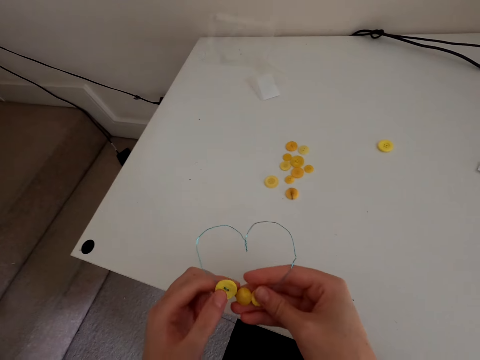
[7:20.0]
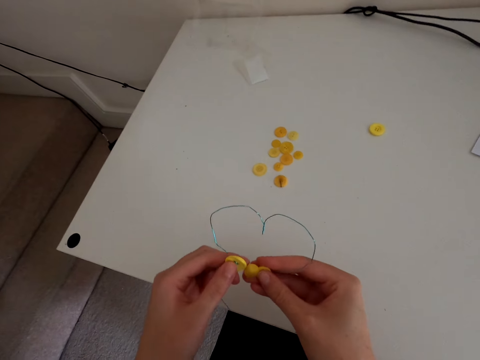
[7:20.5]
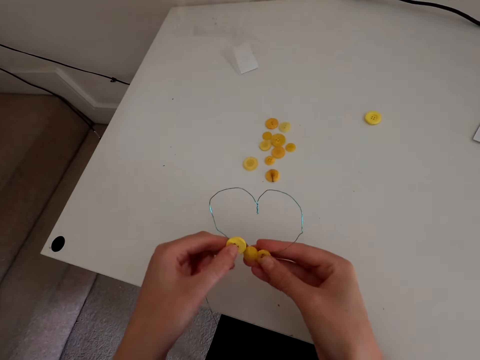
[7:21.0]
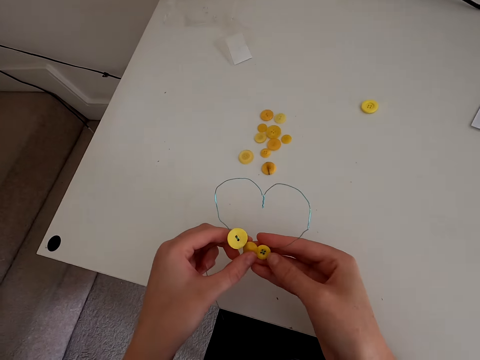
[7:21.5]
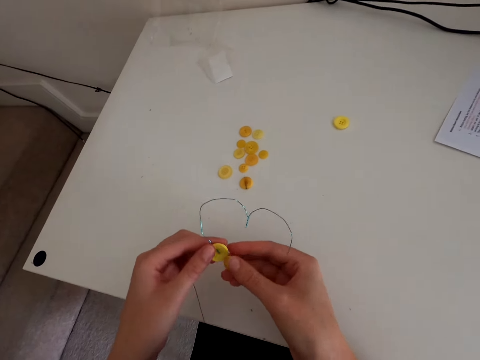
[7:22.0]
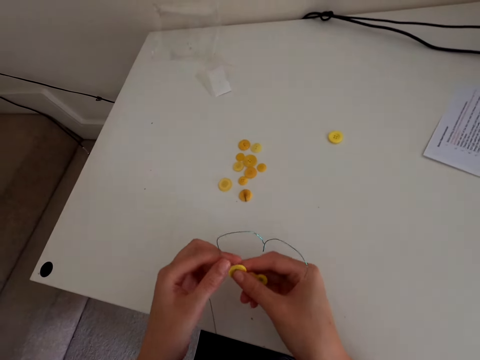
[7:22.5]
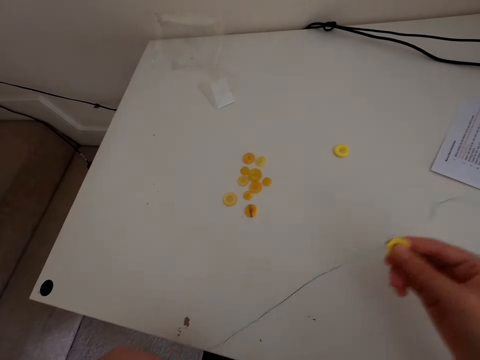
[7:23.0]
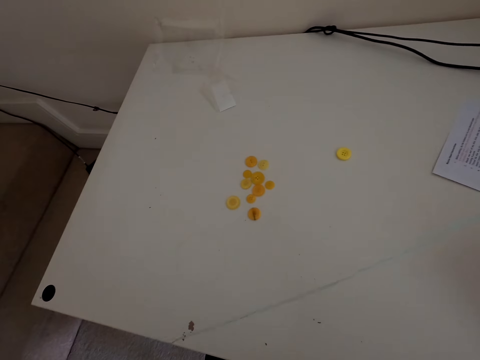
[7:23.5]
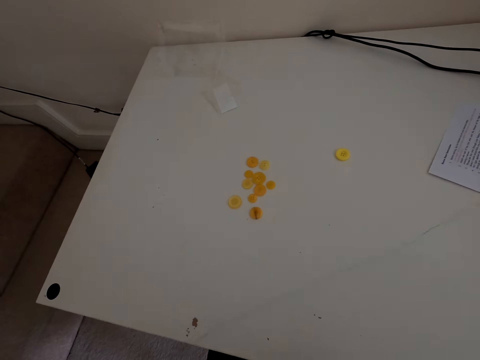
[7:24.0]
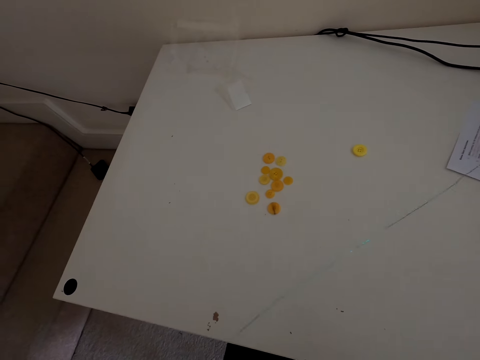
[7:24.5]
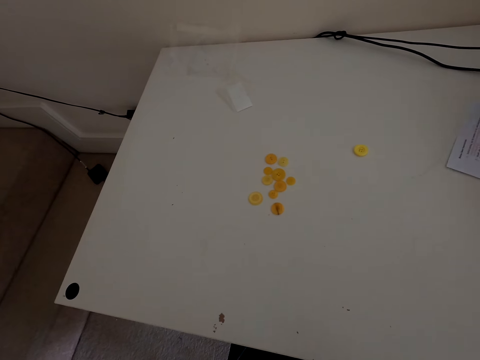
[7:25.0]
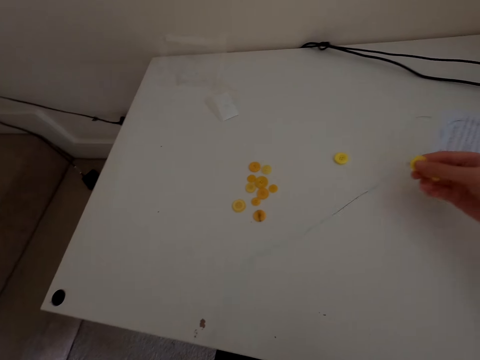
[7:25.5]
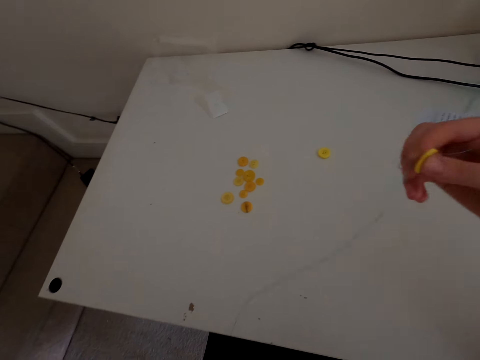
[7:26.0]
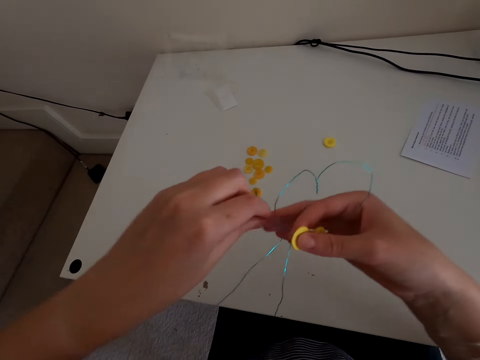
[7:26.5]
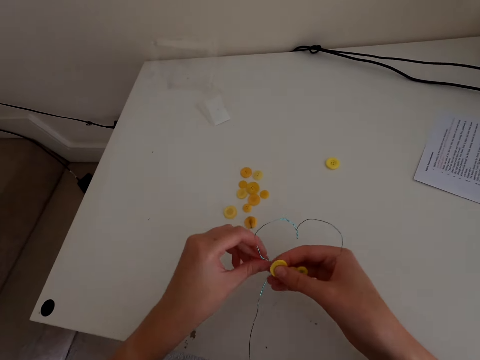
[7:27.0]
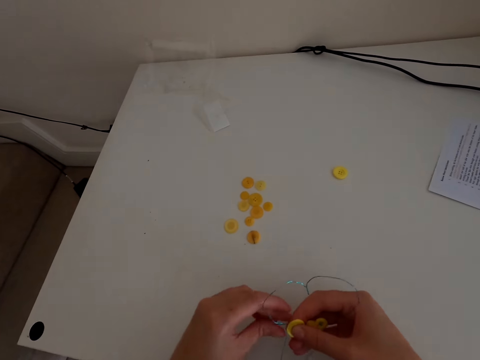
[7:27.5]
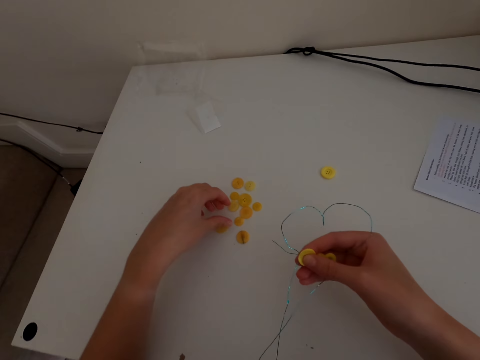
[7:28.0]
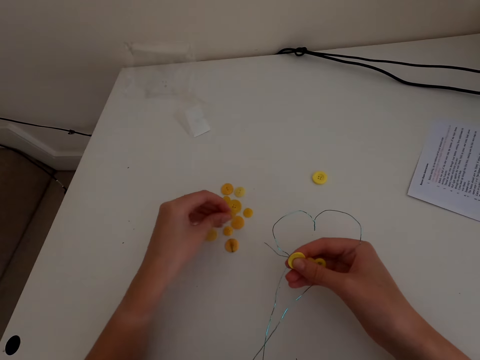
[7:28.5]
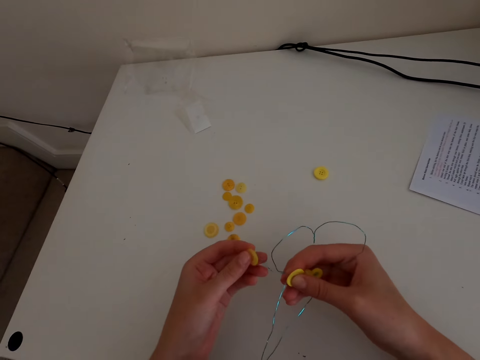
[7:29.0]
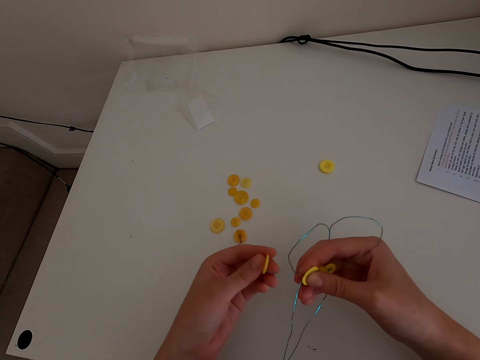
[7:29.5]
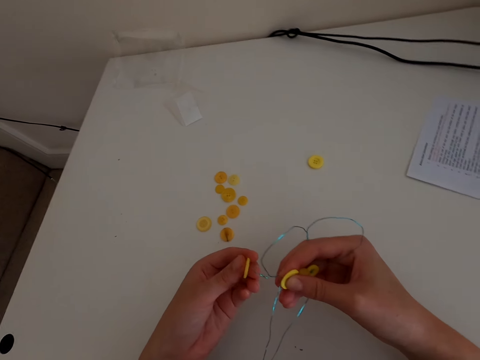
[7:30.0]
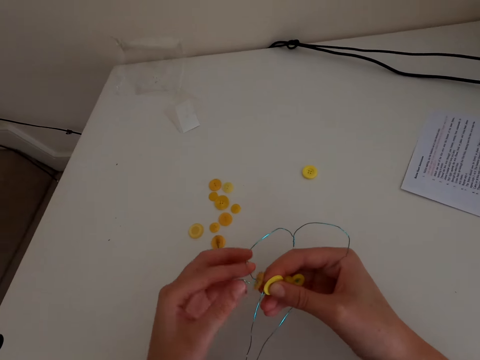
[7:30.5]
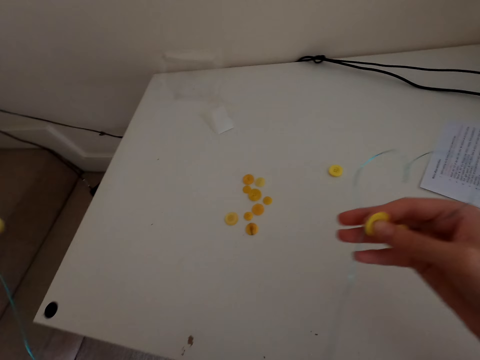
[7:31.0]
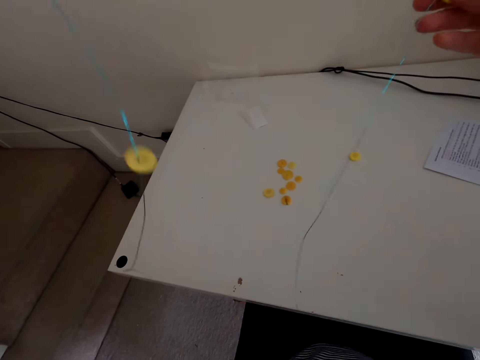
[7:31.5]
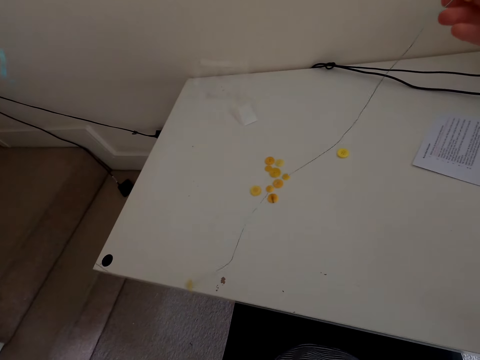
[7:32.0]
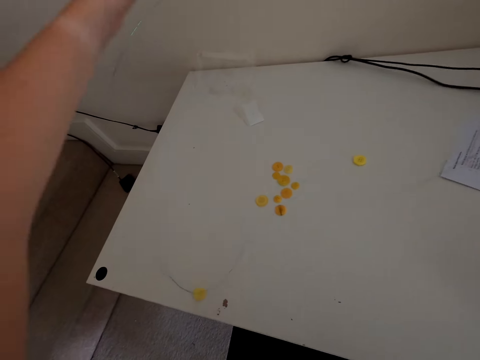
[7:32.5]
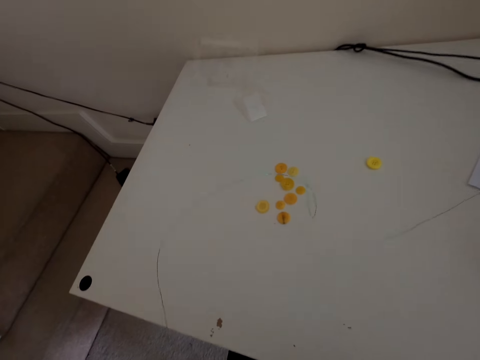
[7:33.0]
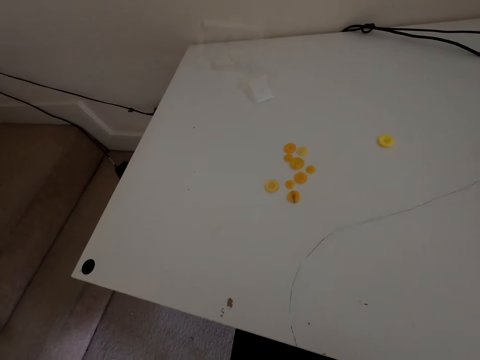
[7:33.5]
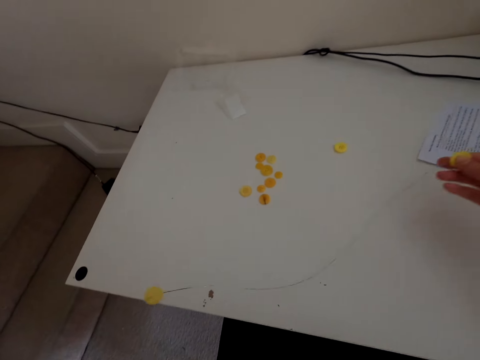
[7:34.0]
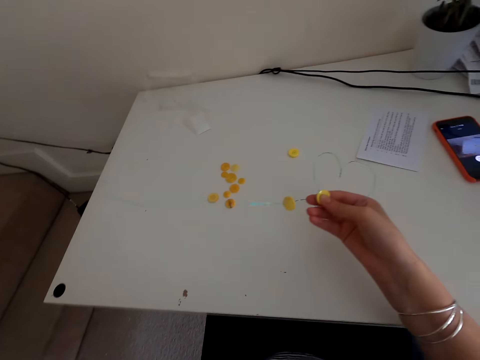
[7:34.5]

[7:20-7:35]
The camera wearer straightens the thread. They pick a button and put the button in the wire stringer.

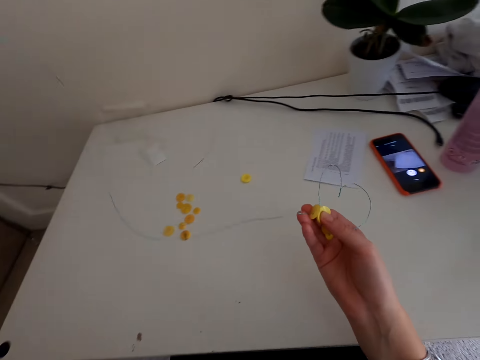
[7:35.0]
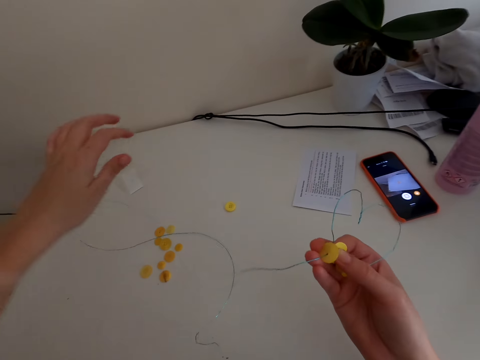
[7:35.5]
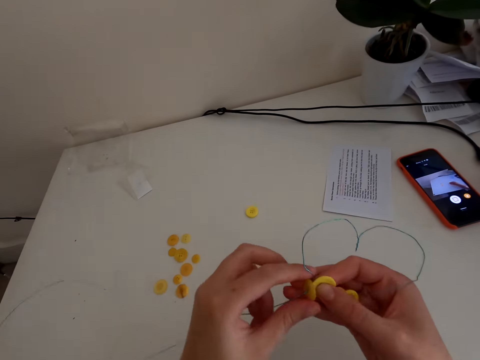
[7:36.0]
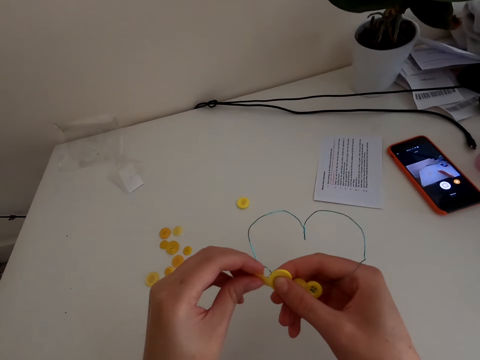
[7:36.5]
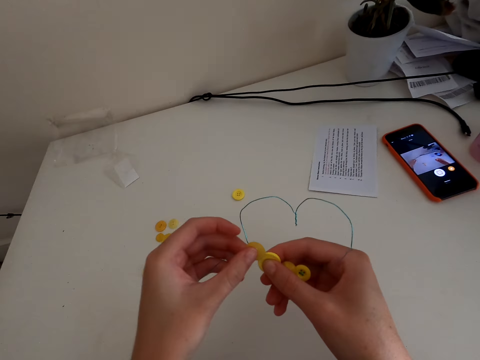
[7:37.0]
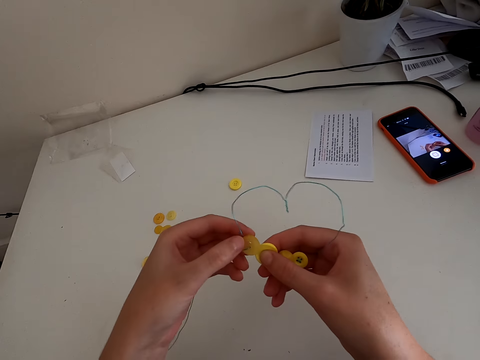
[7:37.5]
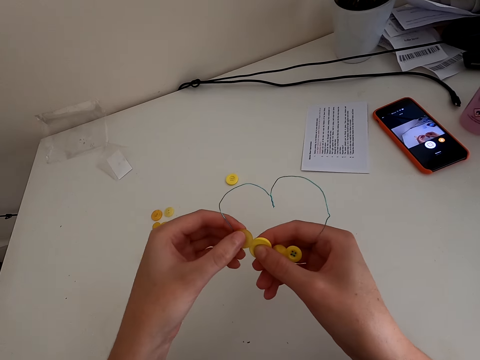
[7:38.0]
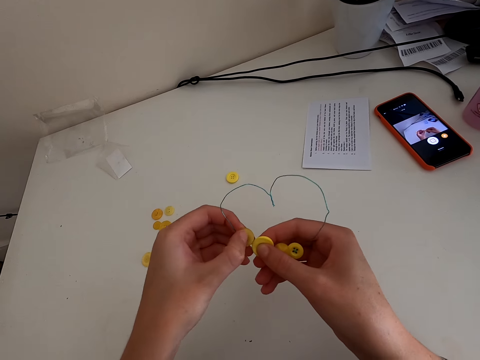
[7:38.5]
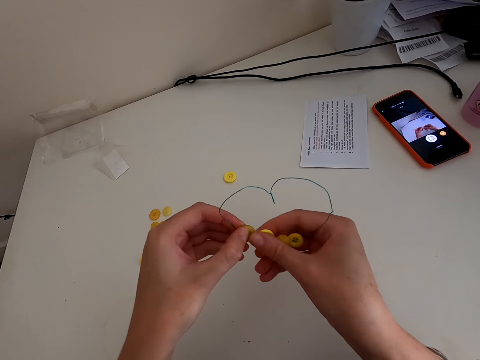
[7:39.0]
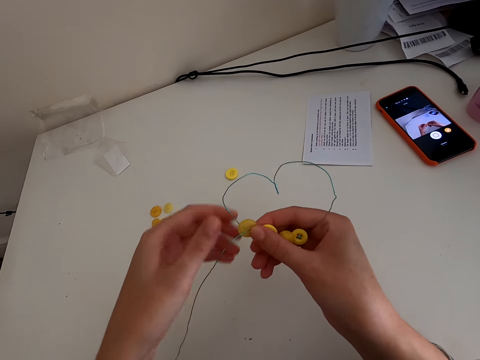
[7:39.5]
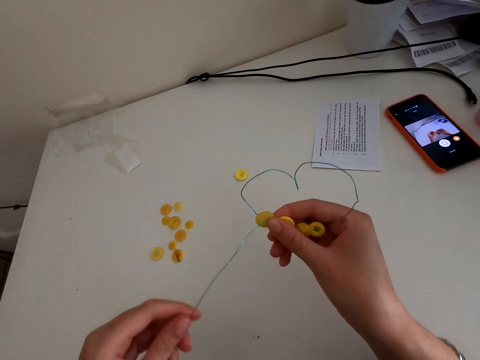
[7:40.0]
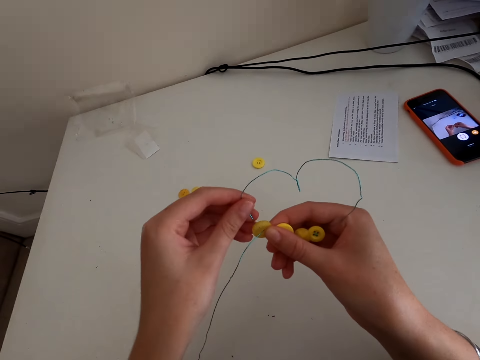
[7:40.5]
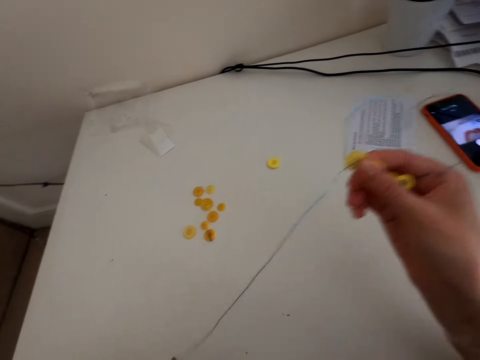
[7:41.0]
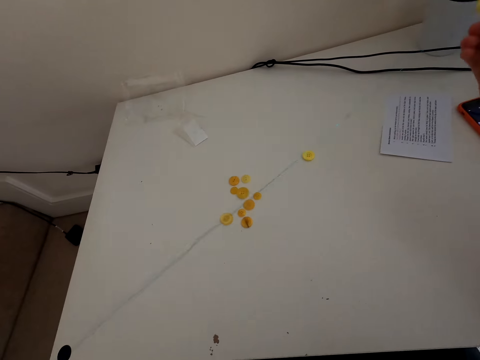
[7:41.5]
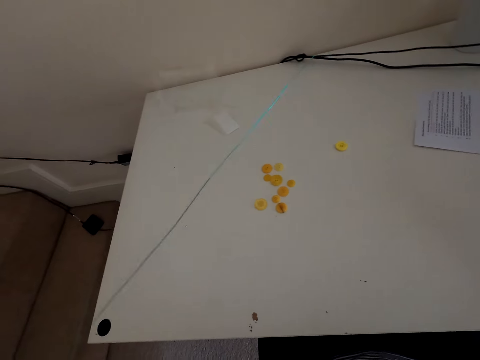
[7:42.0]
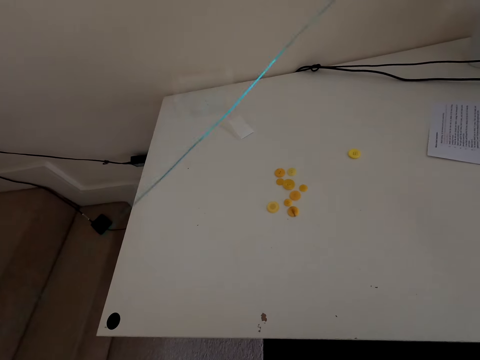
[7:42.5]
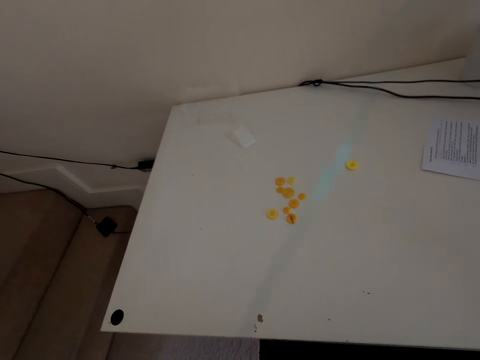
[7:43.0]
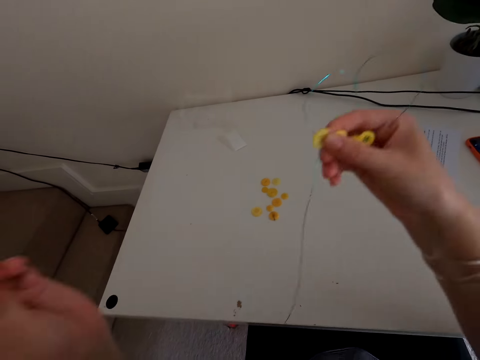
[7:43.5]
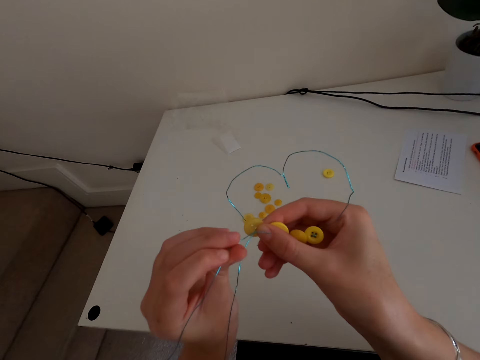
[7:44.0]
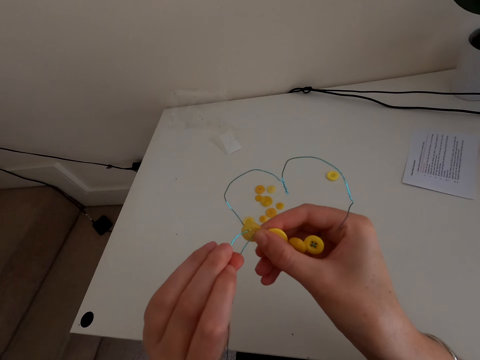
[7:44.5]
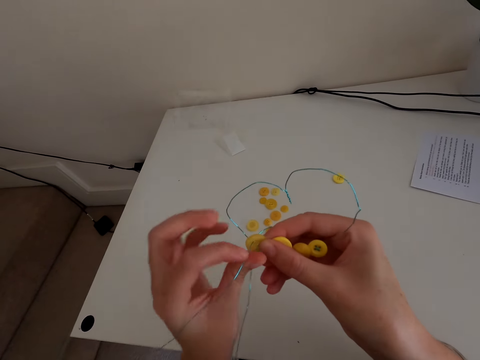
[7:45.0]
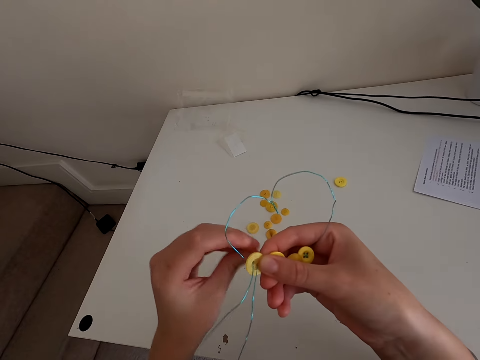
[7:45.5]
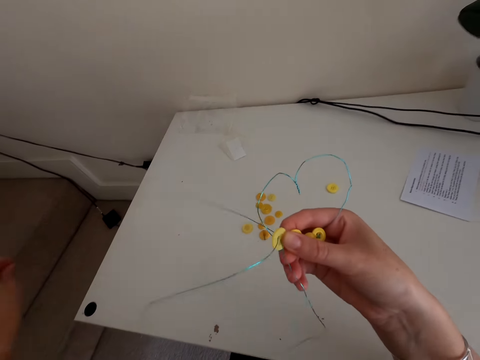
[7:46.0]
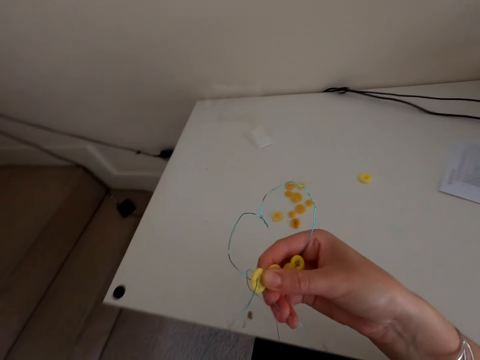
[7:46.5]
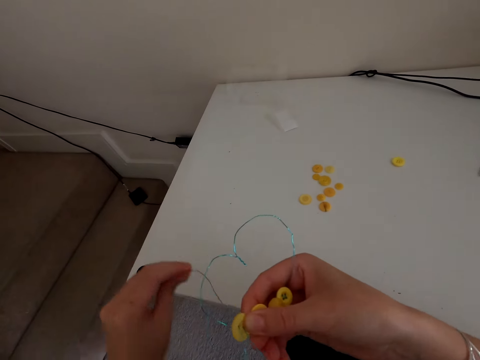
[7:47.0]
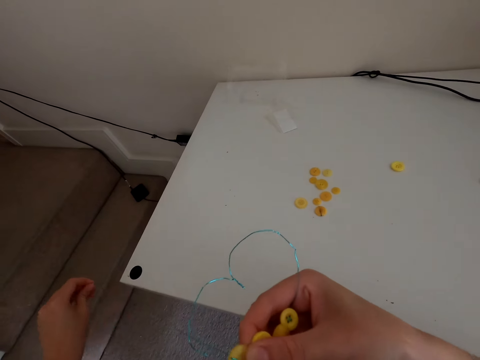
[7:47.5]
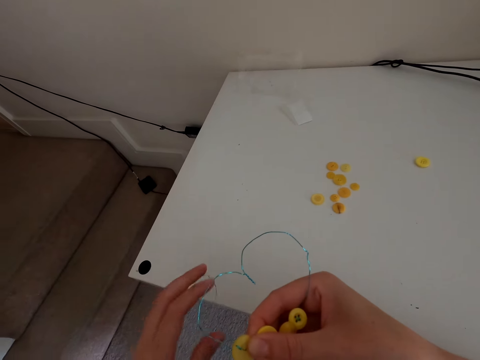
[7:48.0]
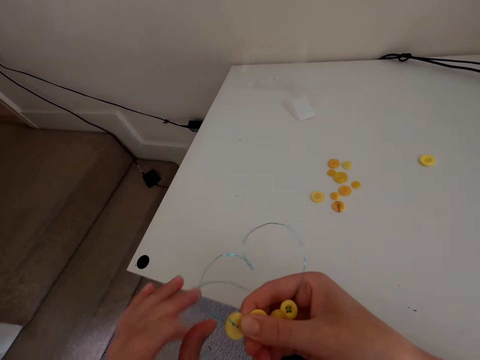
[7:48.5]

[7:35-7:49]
The camera wearer holds the button. They put the thread inside the button. They fix the button in the wire stringer.
